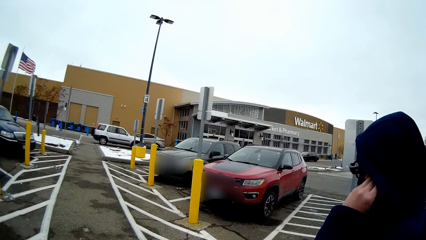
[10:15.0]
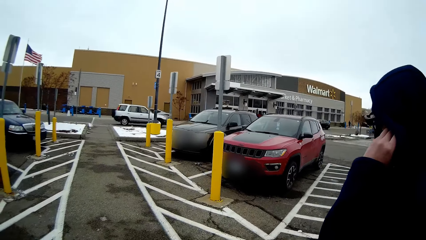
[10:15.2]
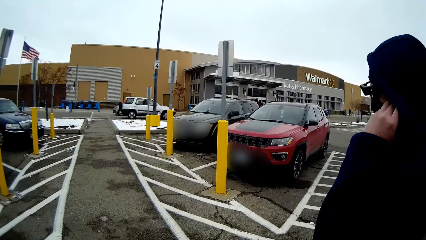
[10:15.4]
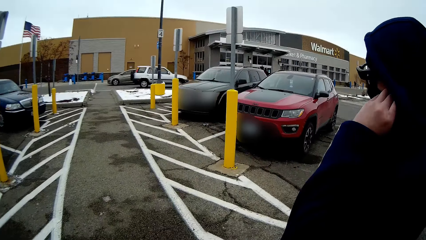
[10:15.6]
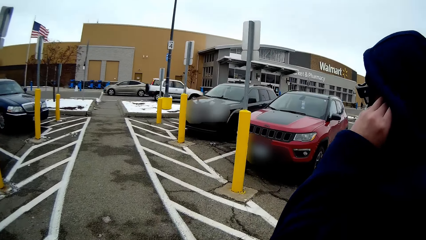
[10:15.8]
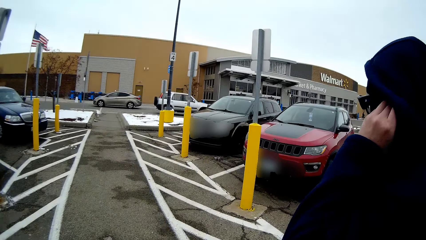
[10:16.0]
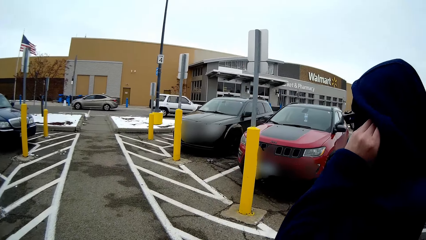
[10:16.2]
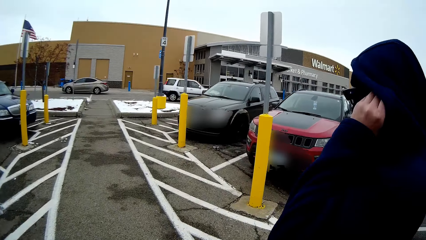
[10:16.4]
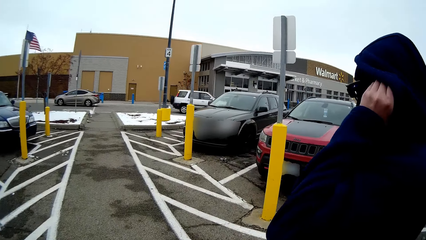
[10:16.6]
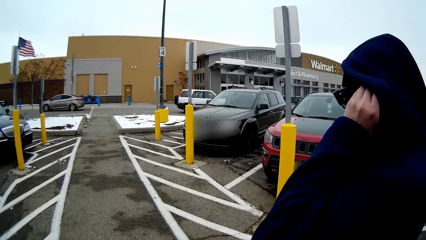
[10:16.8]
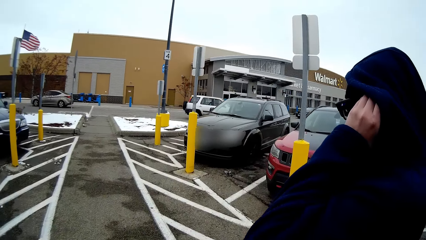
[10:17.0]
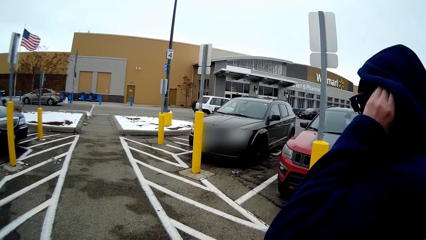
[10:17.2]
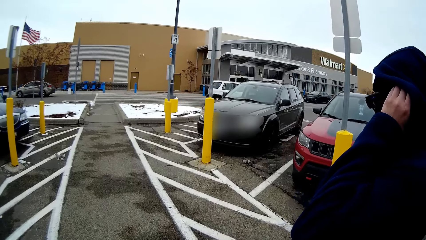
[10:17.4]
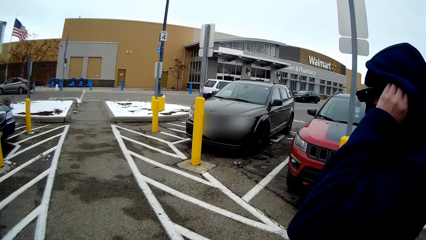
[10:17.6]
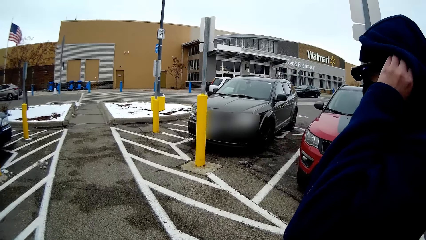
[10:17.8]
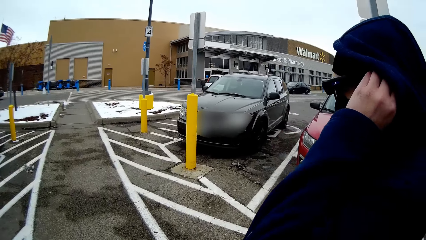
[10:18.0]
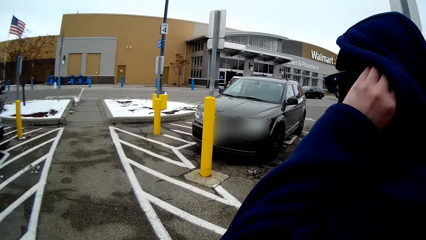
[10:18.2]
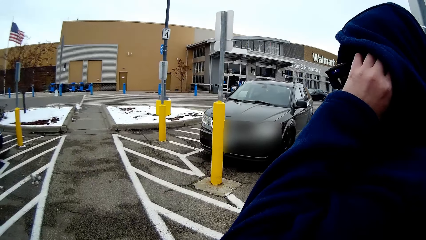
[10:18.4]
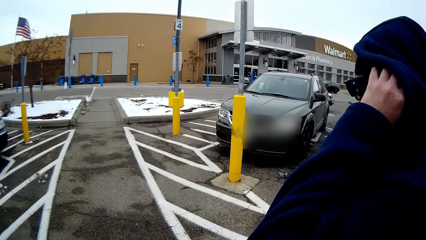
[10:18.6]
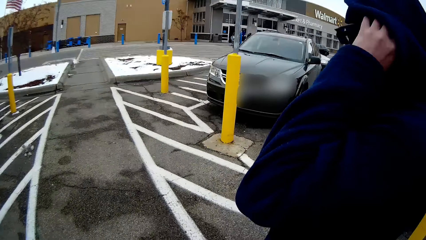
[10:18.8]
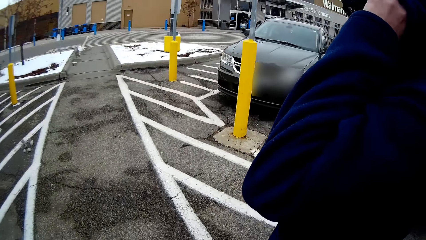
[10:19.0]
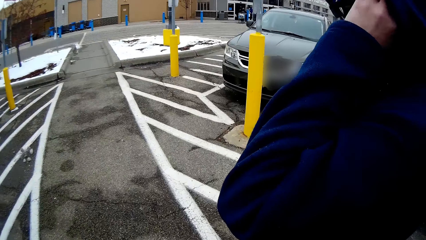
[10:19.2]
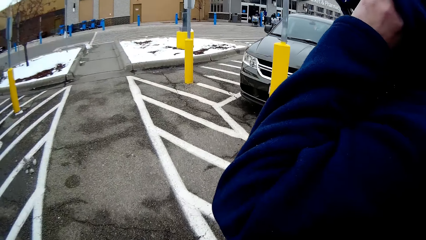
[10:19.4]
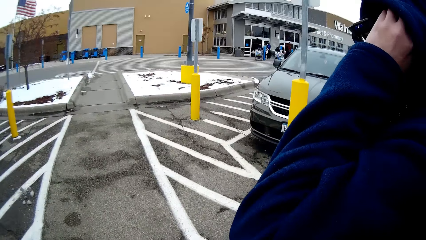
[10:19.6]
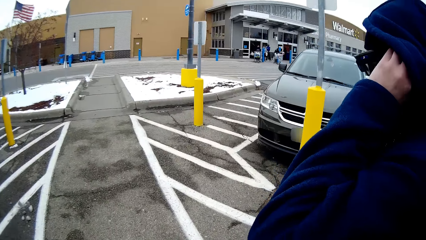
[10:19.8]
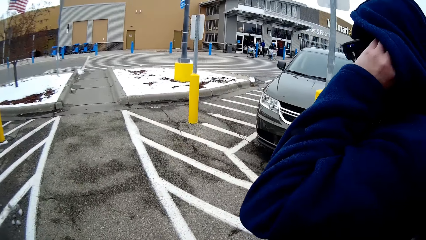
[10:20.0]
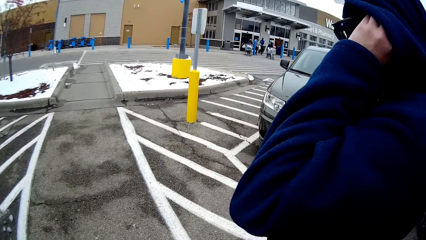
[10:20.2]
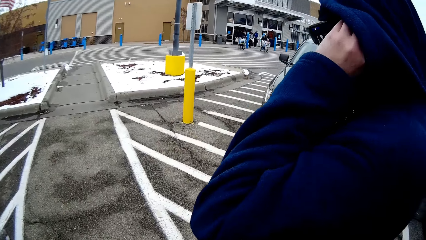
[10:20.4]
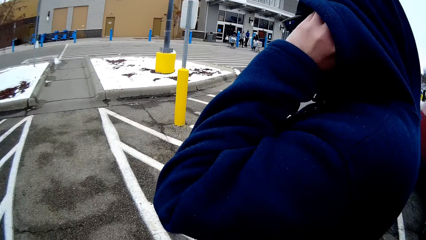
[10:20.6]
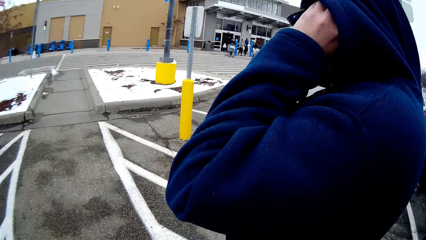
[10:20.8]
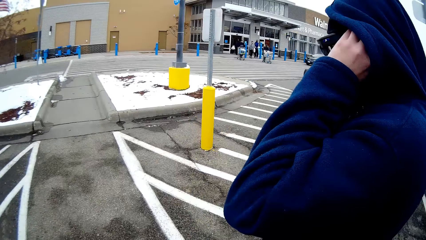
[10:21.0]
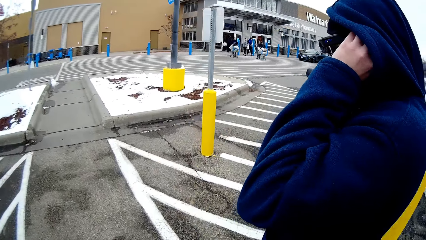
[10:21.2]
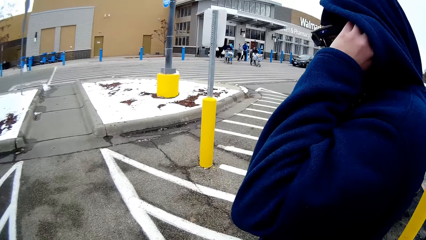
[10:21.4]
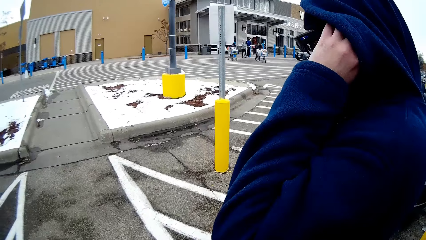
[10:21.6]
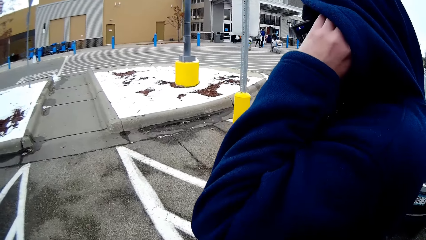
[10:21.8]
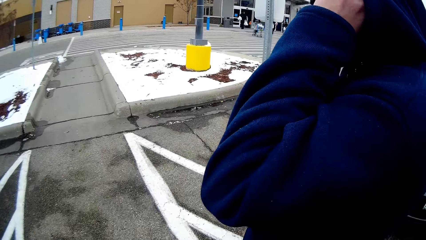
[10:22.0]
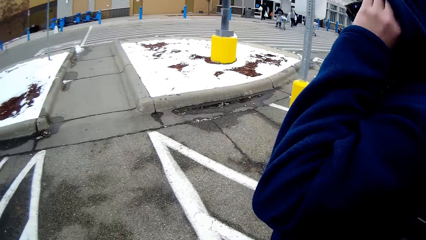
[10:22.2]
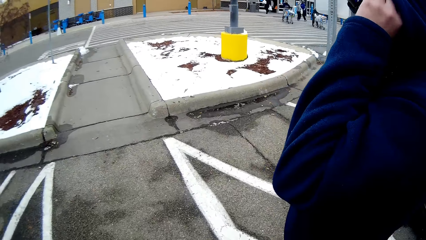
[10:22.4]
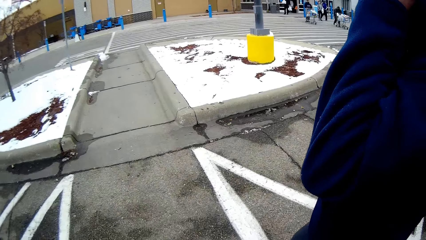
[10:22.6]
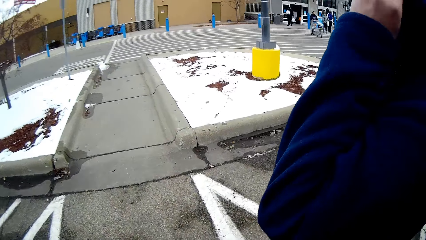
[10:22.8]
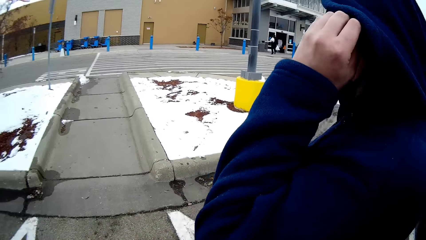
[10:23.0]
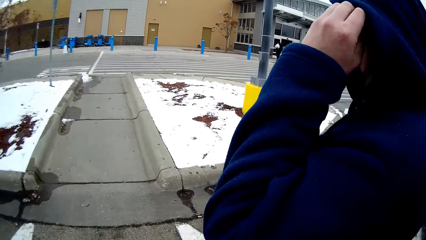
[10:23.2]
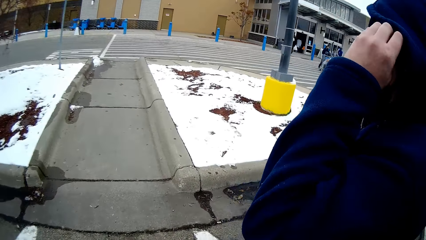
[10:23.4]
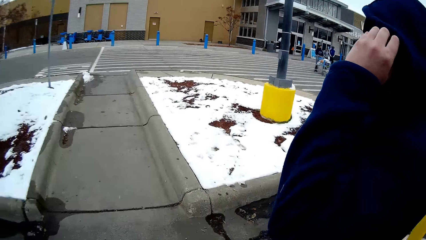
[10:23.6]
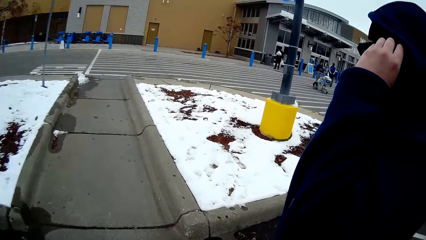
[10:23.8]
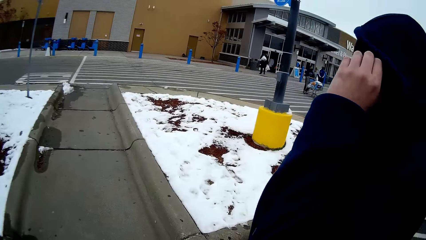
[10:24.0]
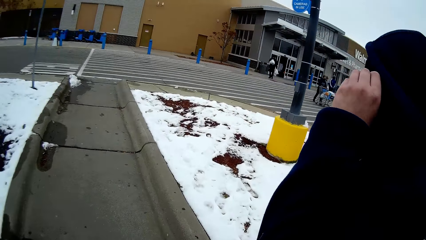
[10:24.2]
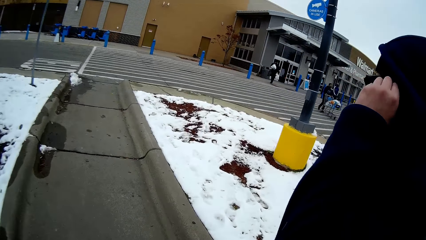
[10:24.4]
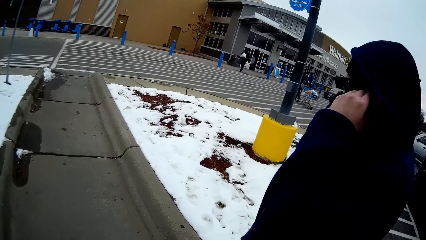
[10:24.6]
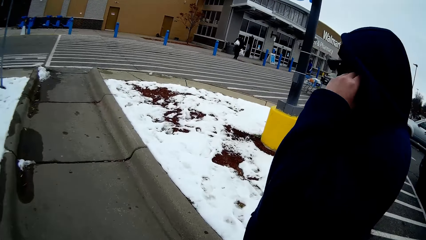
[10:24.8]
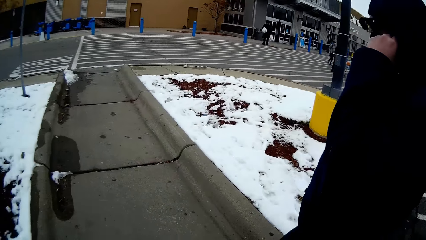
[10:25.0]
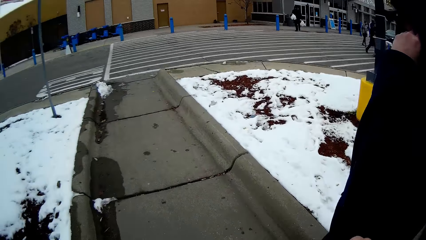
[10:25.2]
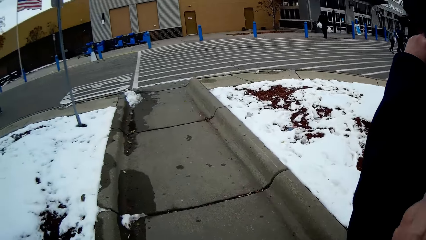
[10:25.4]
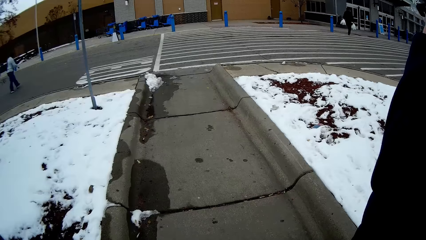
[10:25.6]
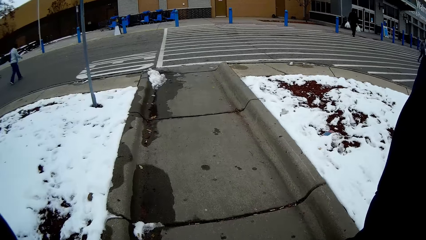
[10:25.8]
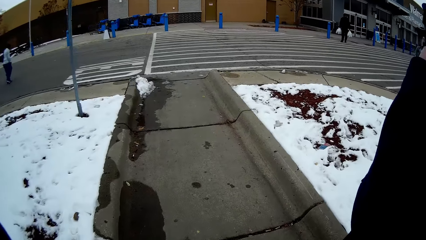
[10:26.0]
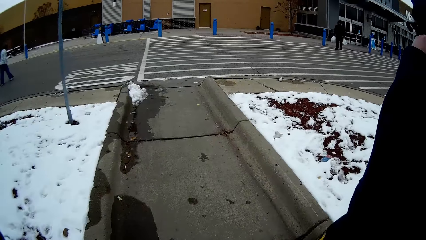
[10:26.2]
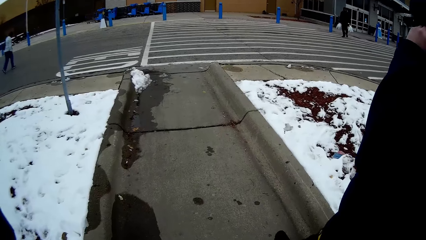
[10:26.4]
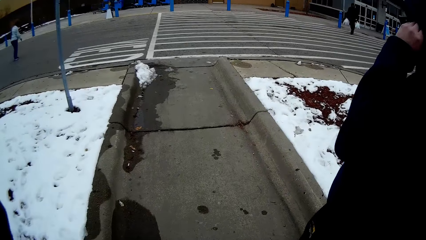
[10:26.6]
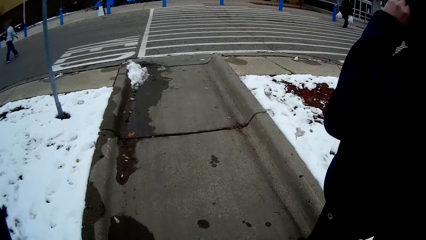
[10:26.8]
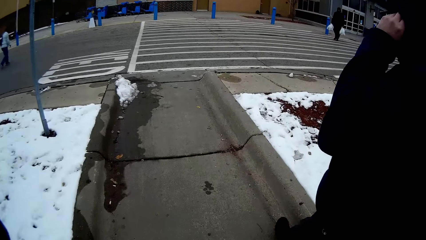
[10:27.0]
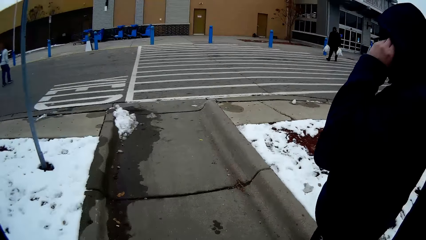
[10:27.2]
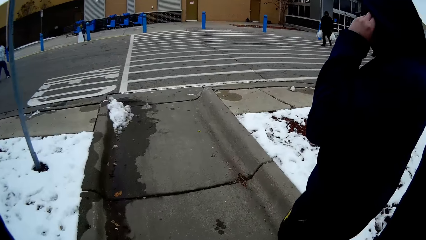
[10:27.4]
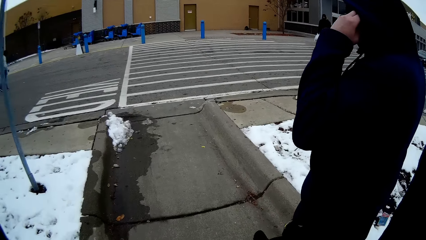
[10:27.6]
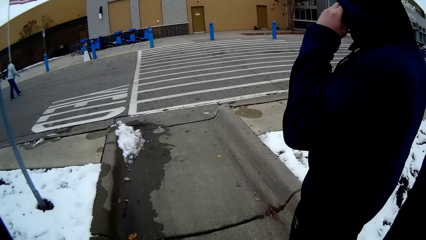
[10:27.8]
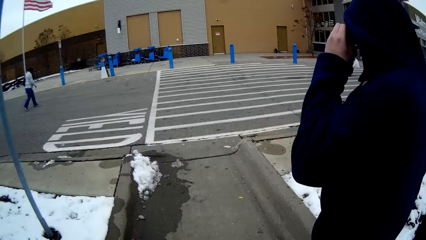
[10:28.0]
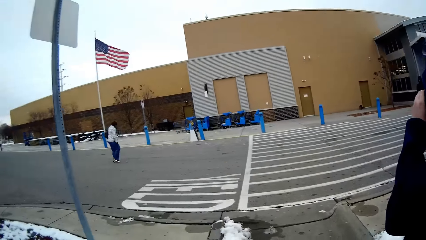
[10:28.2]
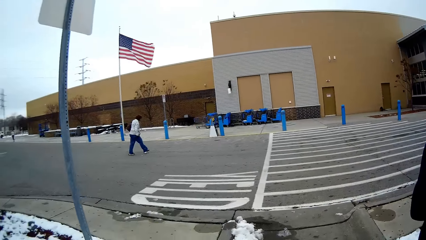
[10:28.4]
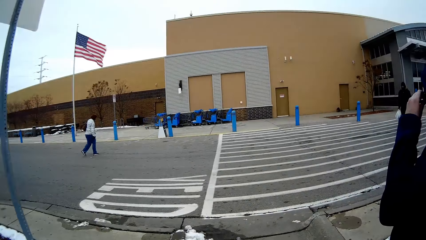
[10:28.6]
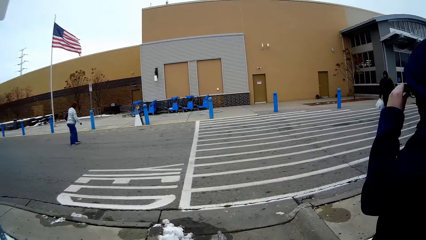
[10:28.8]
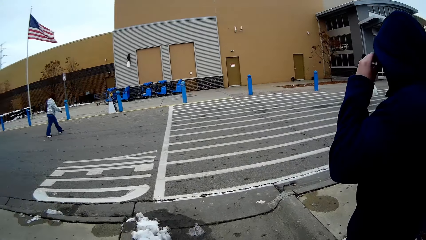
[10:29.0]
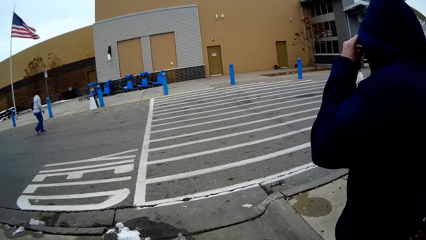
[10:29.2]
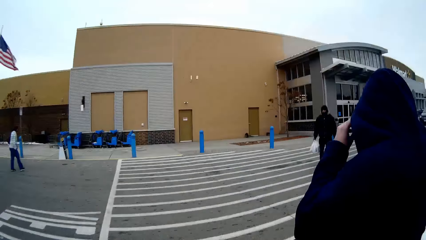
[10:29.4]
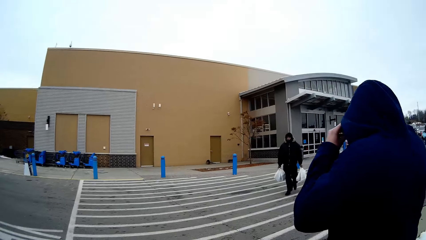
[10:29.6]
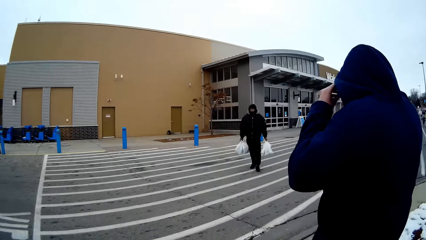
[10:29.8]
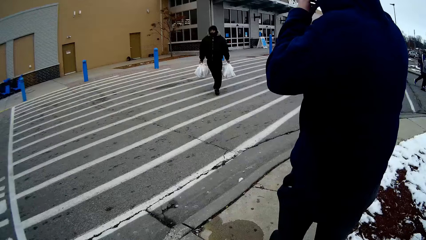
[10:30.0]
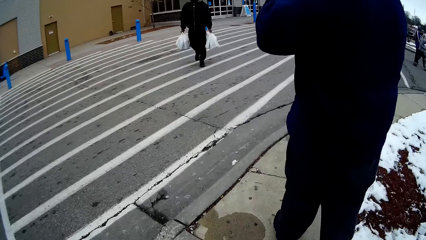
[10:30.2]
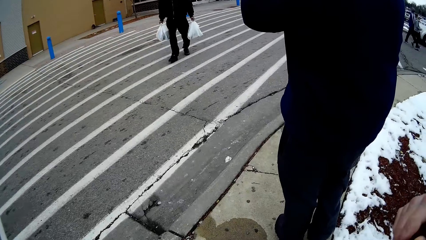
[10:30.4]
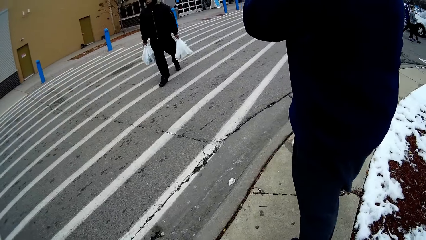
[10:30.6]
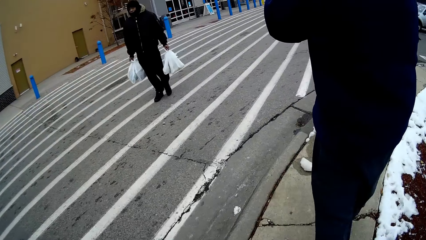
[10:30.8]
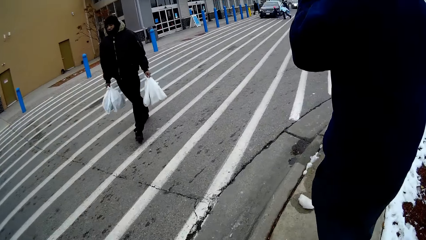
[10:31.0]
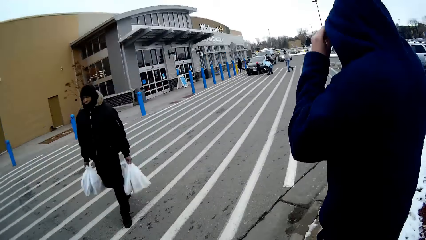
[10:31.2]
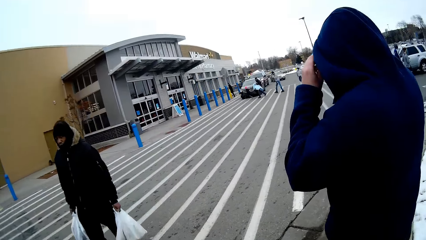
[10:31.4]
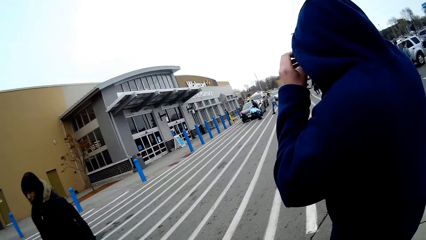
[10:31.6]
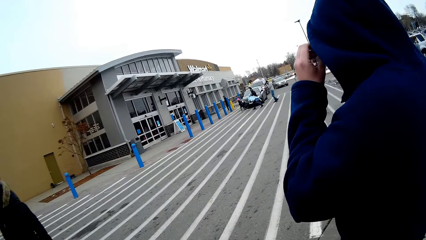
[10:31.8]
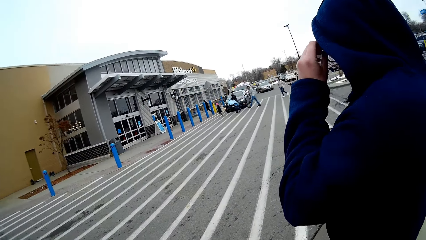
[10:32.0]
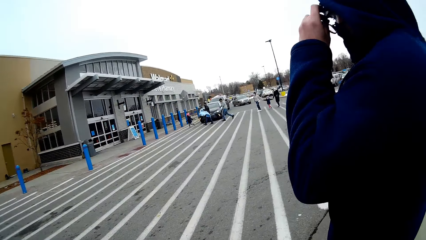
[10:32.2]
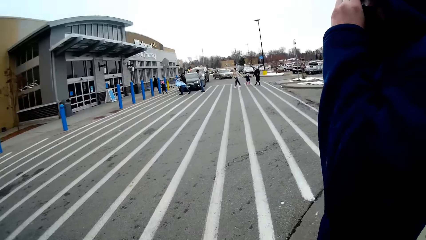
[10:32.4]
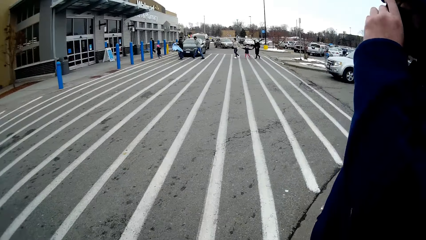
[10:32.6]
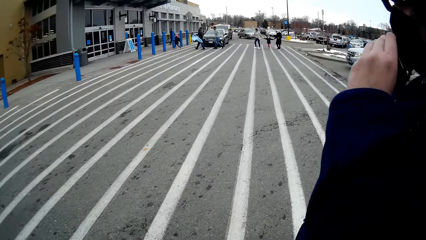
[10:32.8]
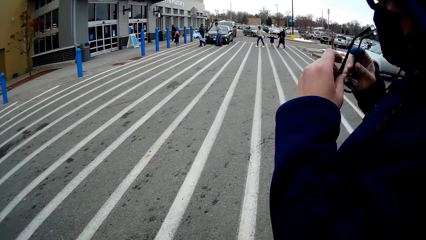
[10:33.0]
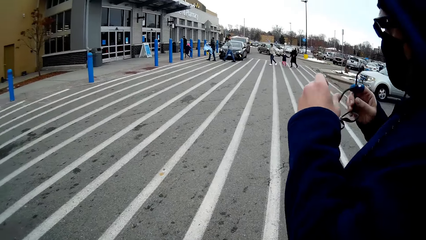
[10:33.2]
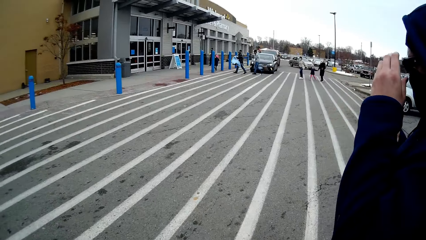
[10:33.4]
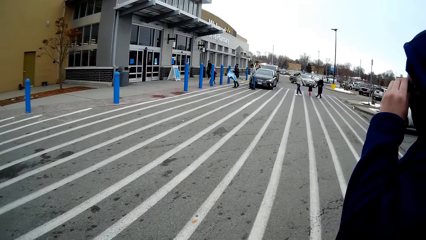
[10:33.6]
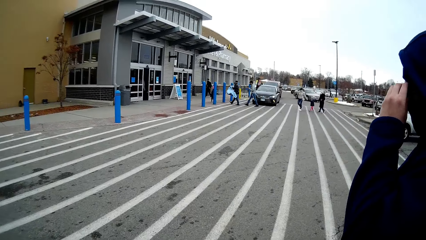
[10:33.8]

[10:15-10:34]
The camera wearer converses with a man. The man walks on the road. The camera wearer walks on the road. The man holds a mask. The man walks on the road. The camera wearer walks on the road. The man holds the mask. The camera wearer walks on the road with the man. They walk on the pavement with the man and look around. They walk on the pavement with the man.
